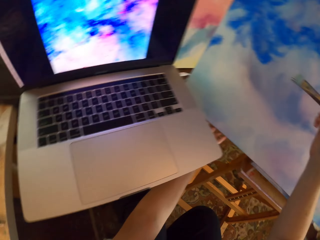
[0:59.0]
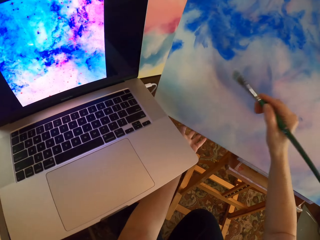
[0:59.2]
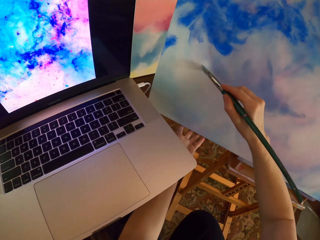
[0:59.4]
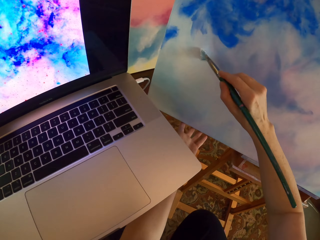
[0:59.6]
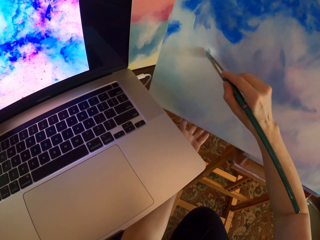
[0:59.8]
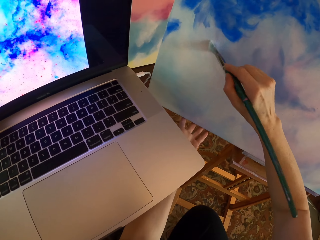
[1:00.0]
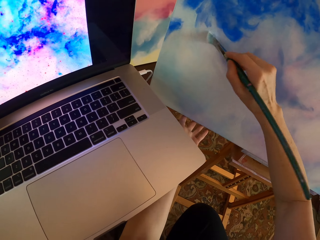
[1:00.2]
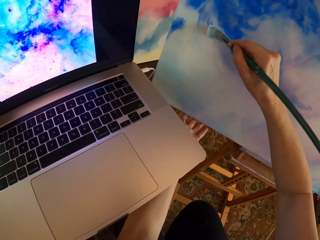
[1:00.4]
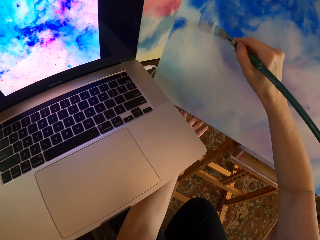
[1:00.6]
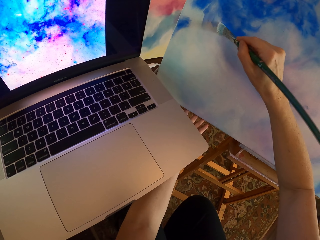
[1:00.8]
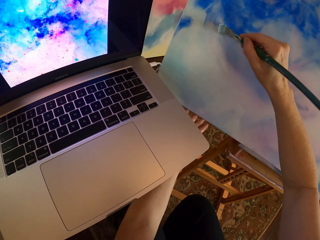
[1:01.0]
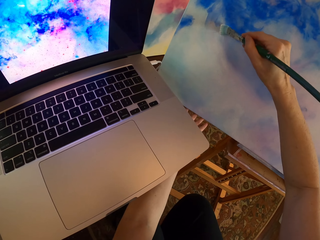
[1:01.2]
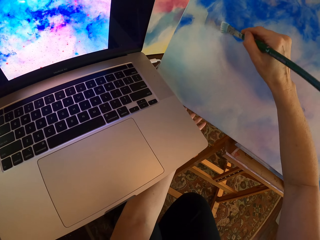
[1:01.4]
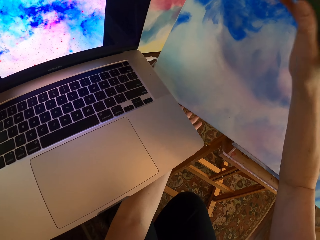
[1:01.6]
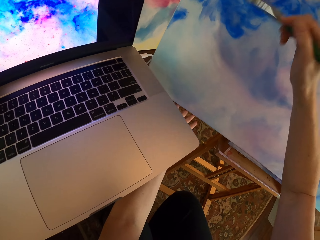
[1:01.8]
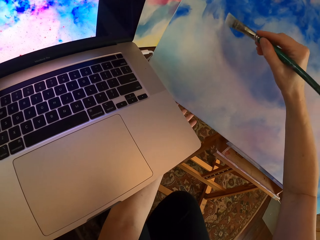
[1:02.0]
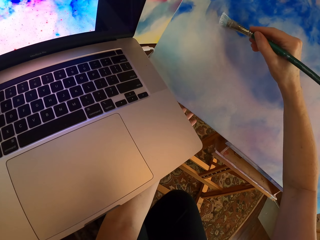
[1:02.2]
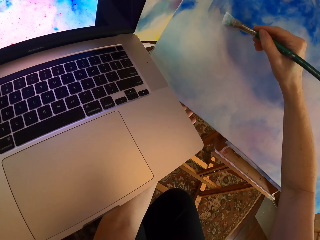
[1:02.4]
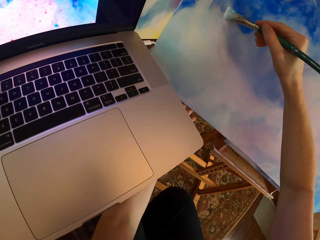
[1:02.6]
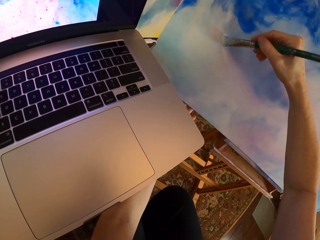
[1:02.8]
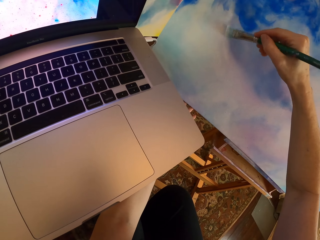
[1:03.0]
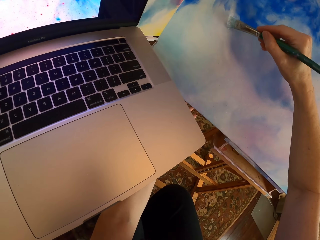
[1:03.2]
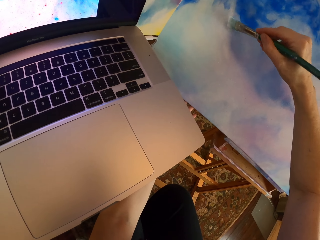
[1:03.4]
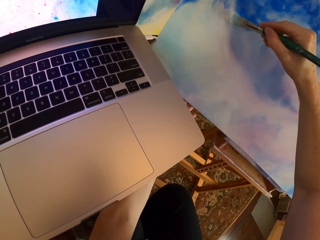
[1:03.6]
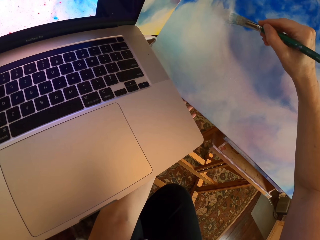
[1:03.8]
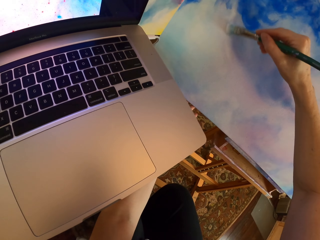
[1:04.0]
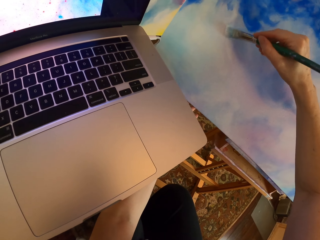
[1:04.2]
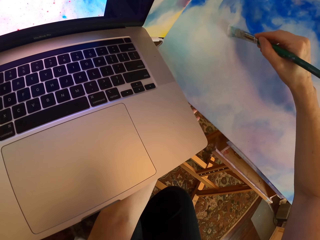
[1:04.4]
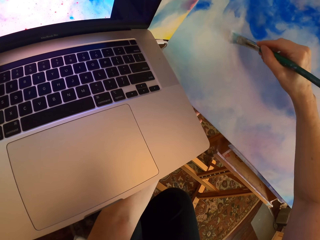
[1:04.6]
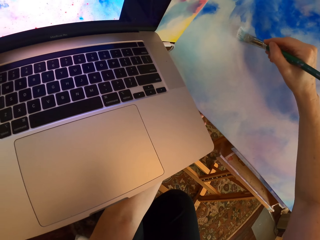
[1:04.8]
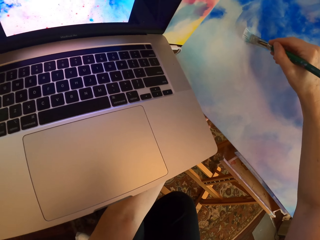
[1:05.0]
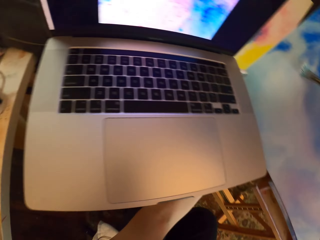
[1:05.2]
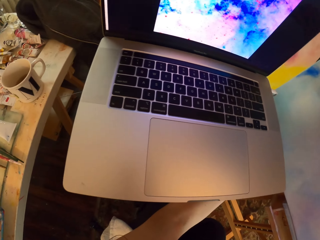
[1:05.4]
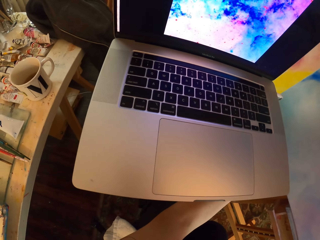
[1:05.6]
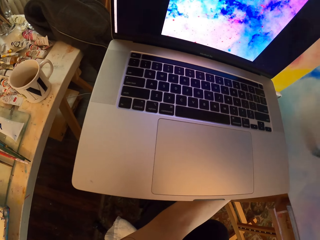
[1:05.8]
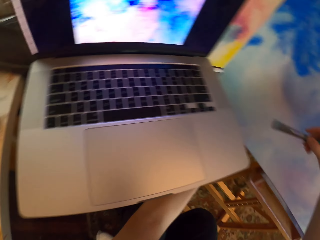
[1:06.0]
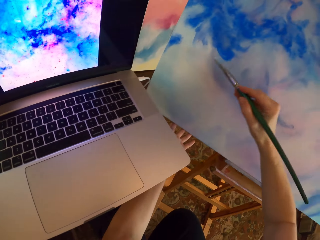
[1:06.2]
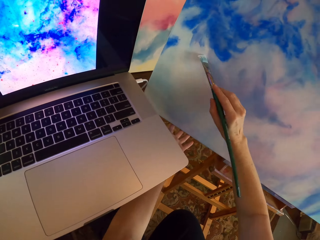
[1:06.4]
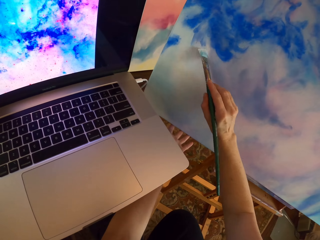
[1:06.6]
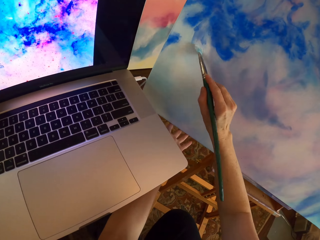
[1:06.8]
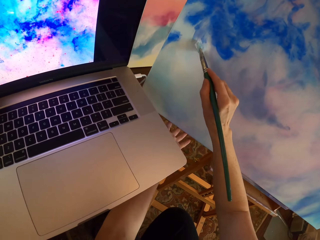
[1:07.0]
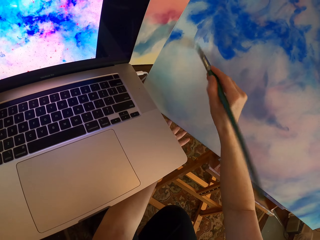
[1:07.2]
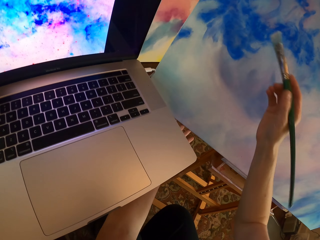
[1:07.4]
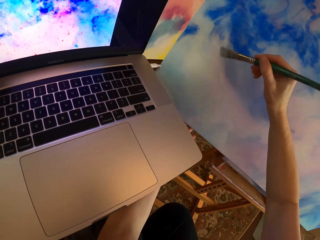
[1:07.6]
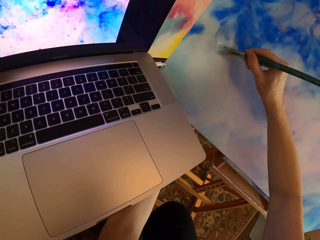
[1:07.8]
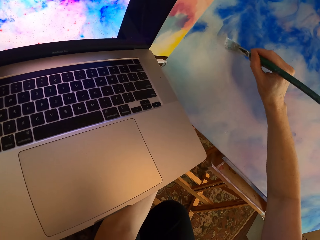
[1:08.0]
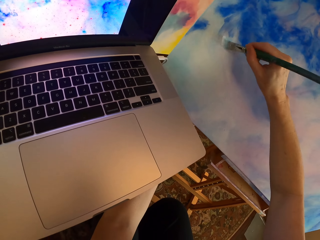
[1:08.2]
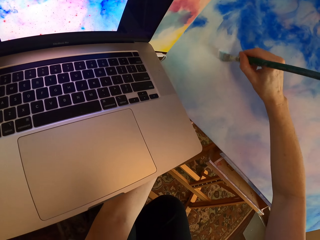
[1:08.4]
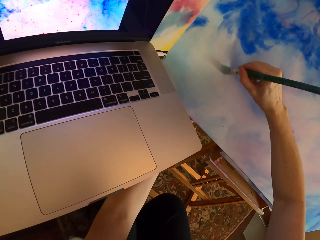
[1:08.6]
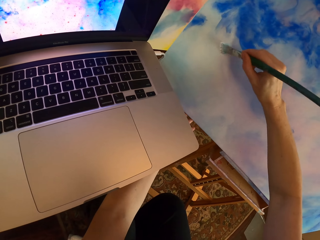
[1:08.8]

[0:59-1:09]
The camera wearer paints on a canvas. They stare at the laptop. They paint on the canvas.

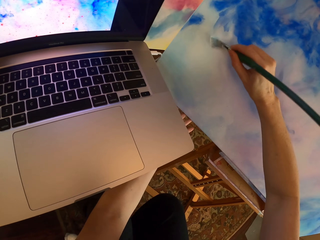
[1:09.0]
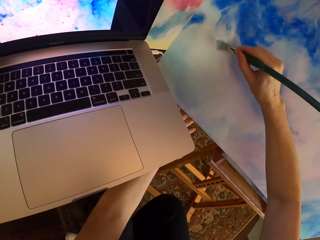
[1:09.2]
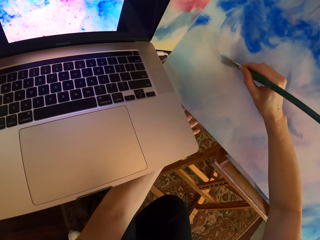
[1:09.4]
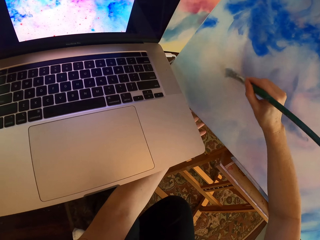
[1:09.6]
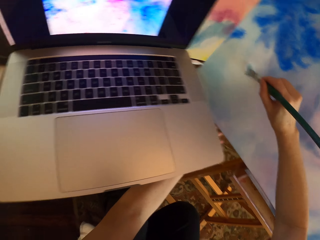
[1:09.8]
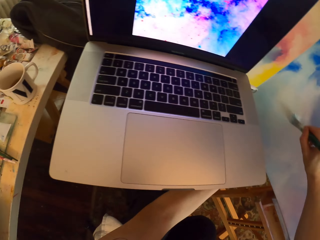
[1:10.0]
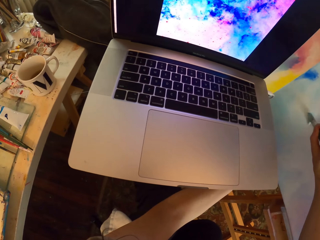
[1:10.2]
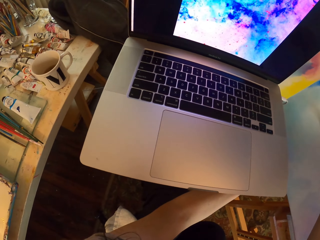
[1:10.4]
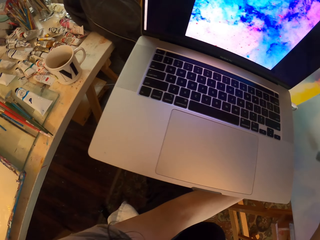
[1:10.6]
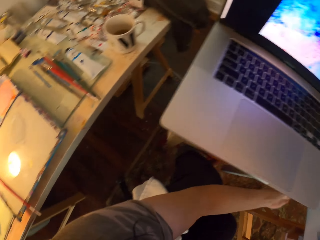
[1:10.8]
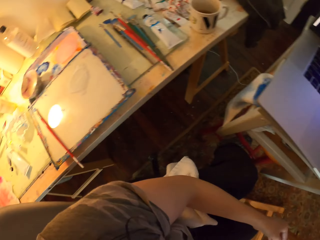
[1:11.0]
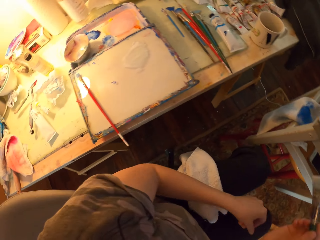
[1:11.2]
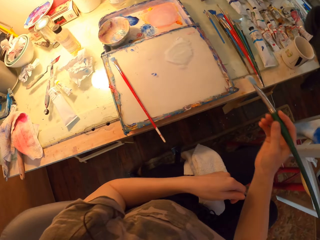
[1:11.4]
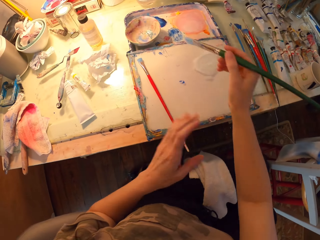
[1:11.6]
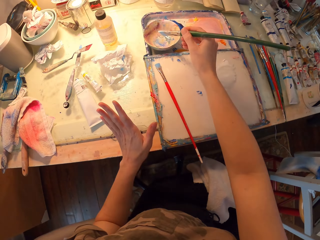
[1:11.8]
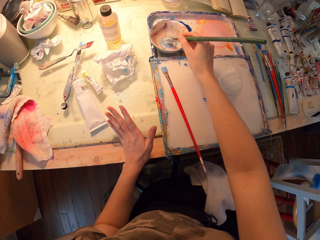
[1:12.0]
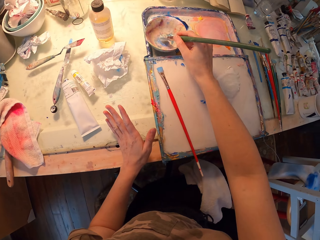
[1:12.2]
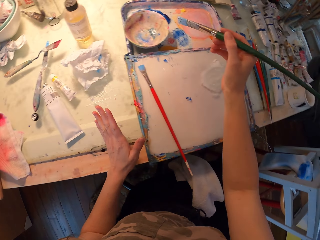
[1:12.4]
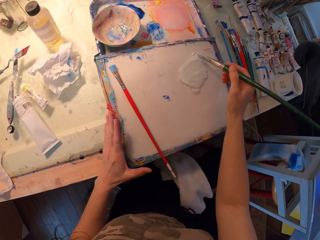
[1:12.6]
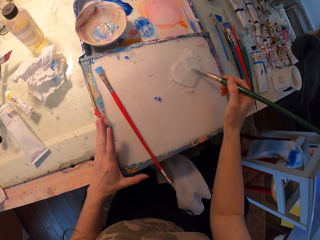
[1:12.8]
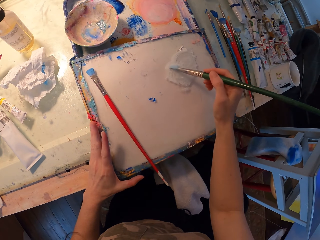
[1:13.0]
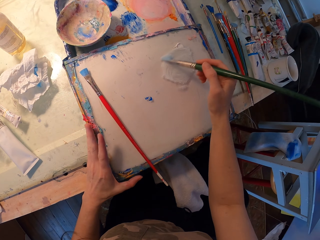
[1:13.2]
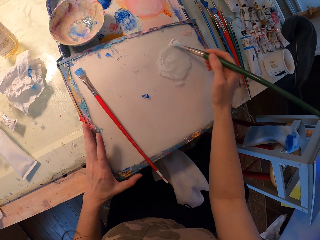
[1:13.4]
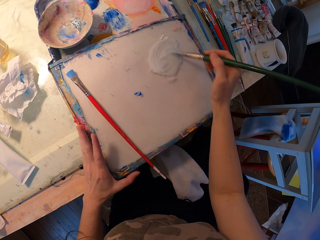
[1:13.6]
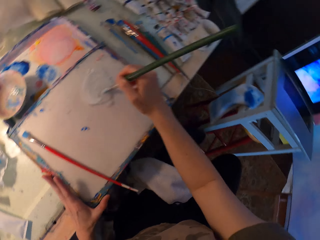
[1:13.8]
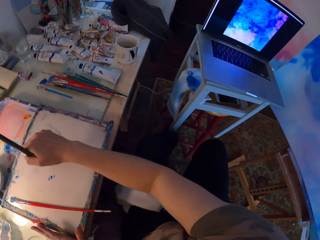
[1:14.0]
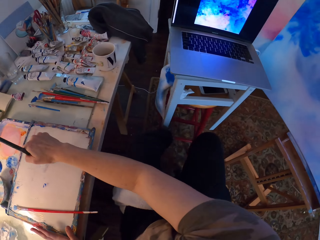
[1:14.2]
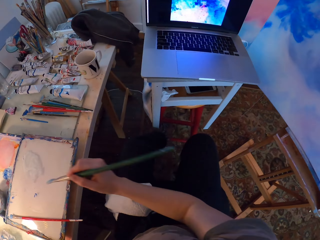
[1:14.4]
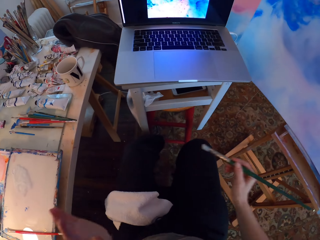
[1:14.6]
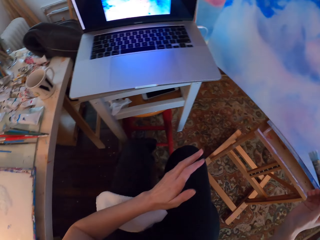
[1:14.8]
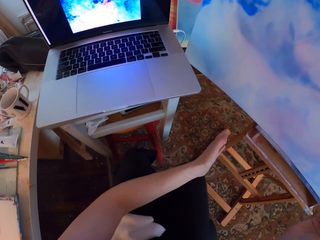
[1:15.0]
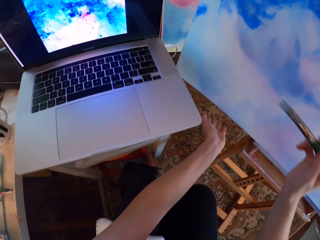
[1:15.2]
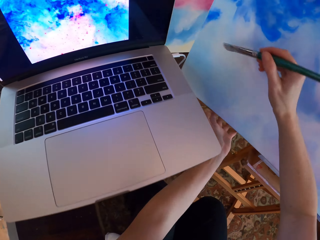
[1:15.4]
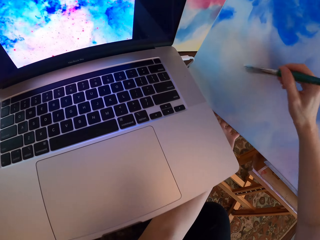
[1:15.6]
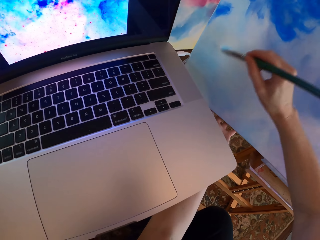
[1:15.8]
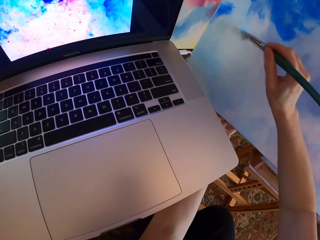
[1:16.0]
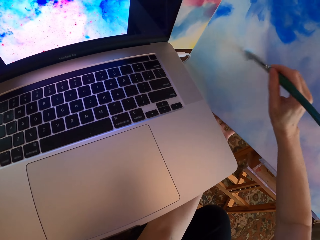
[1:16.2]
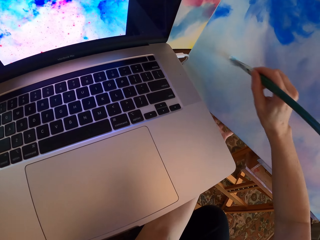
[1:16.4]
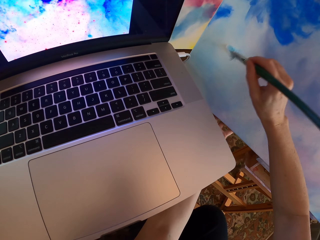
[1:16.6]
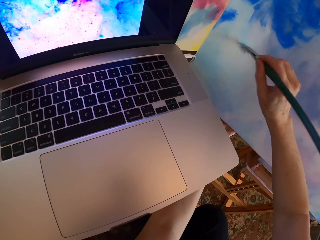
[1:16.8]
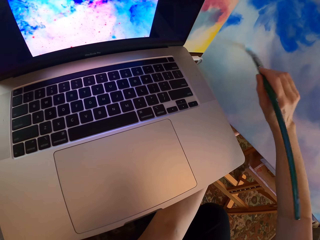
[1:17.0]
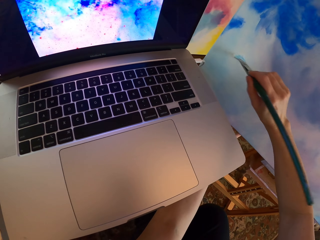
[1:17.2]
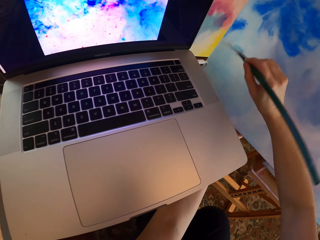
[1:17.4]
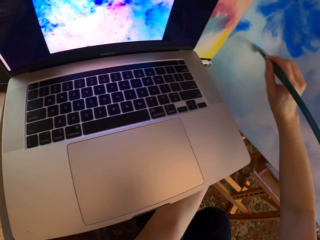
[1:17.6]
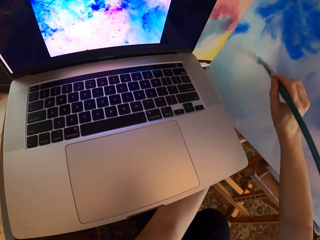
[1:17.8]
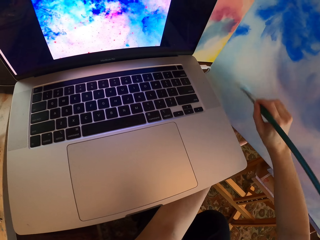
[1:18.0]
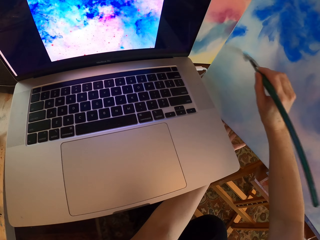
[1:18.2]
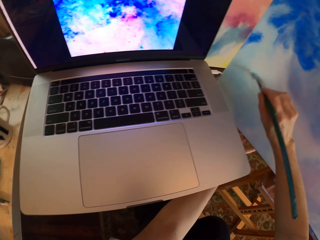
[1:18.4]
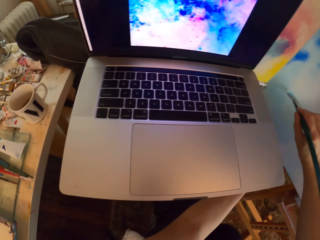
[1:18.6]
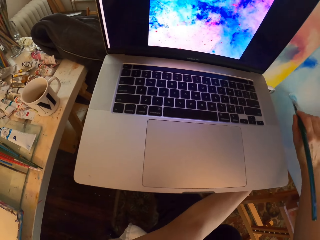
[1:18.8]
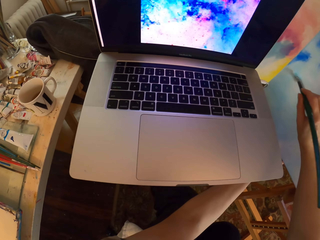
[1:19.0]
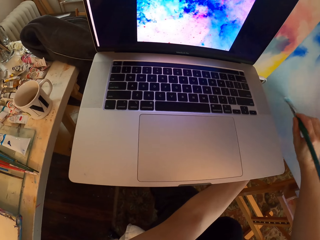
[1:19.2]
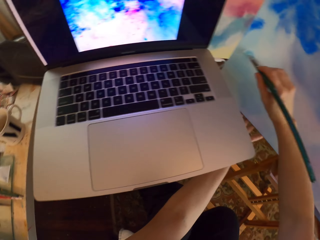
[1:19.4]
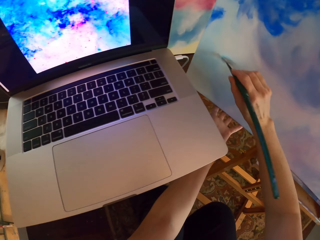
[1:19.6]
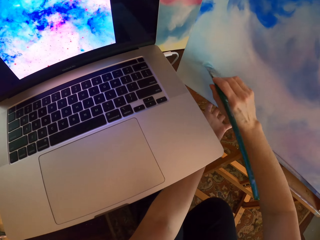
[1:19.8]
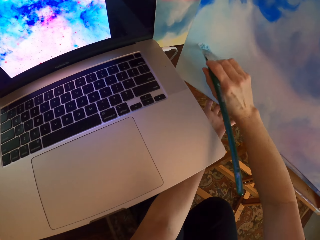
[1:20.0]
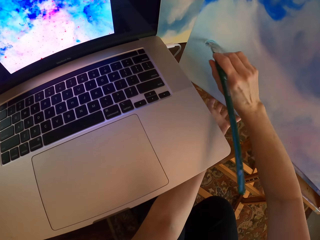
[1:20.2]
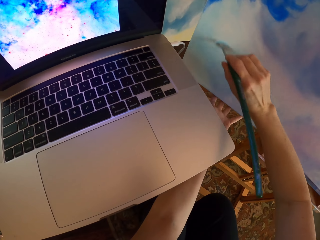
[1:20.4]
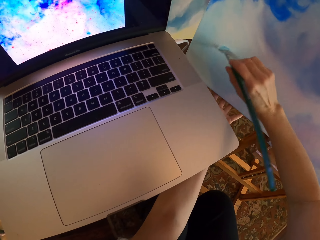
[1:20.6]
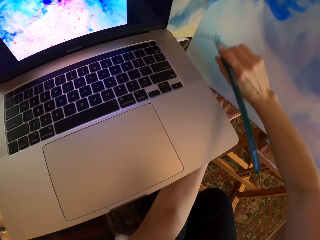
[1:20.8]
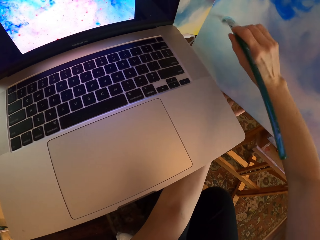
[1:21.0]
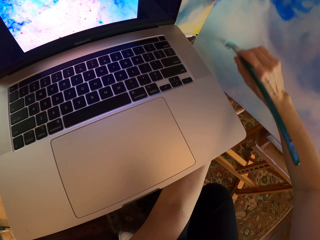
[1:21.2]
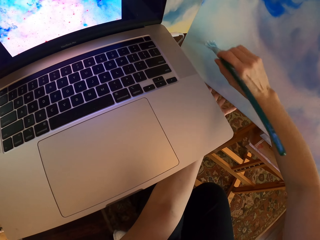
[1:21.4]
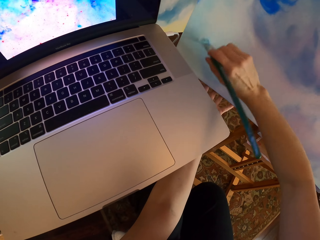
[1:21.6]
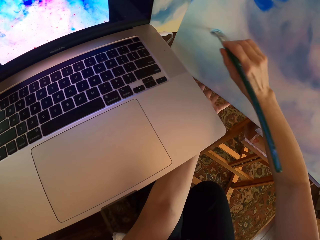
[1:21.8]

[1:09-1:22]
The camera wearer turns around and stares at the laptop. They turn around. They look around. They move both hands. They dip a paintbrush in a paint bowl. They hold the table with the left hand and lift the right hand. They rub the paintbrush on the paint. They turn around. They look around. They move both hands. They hold the canvas. They paint on the canvas. They stare at the laptop. They paint on the canvas.
